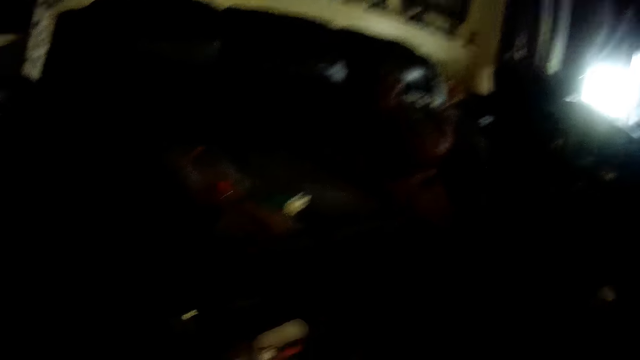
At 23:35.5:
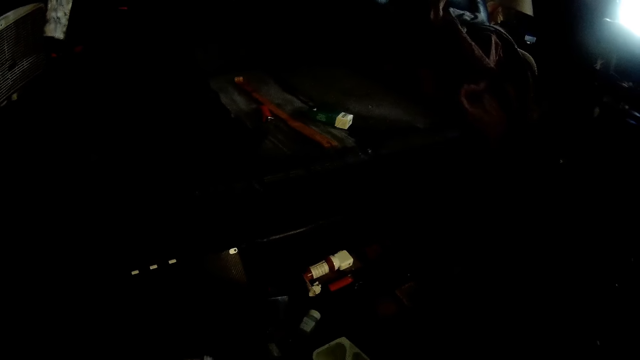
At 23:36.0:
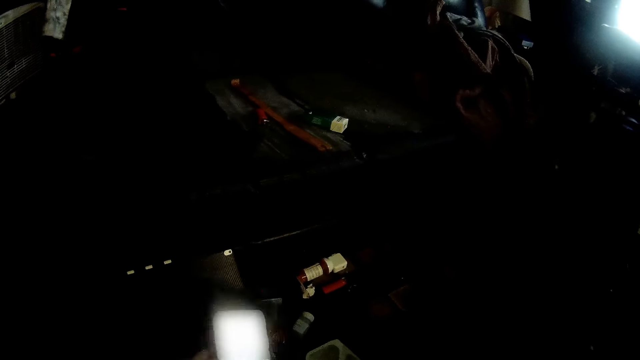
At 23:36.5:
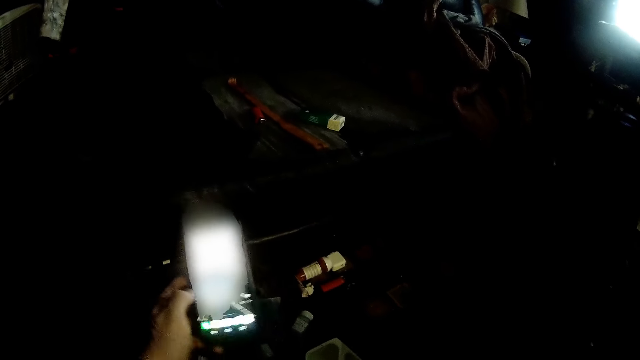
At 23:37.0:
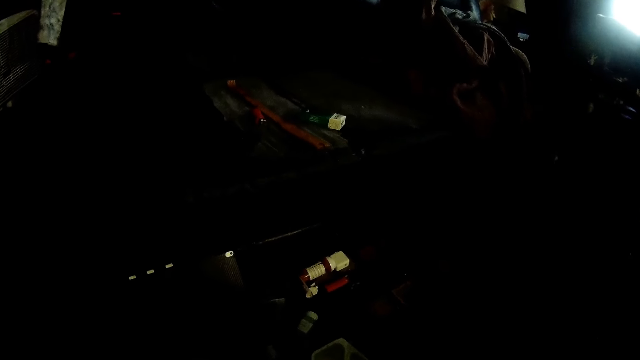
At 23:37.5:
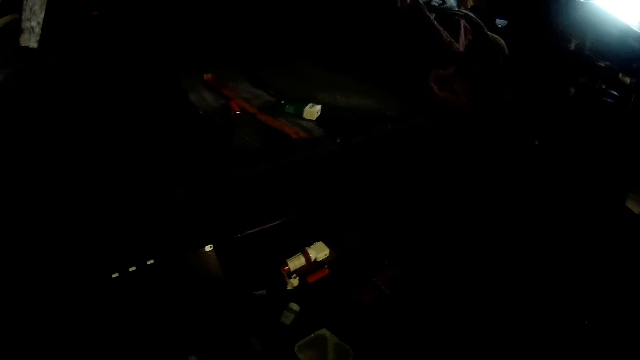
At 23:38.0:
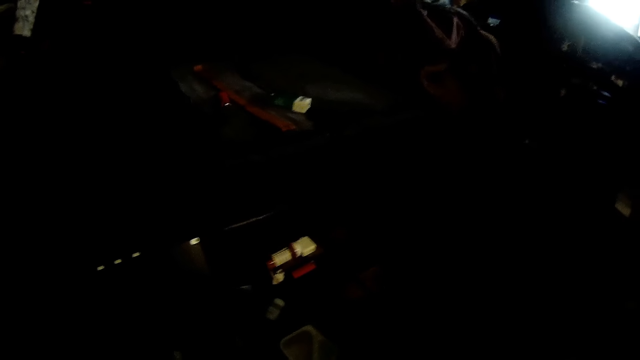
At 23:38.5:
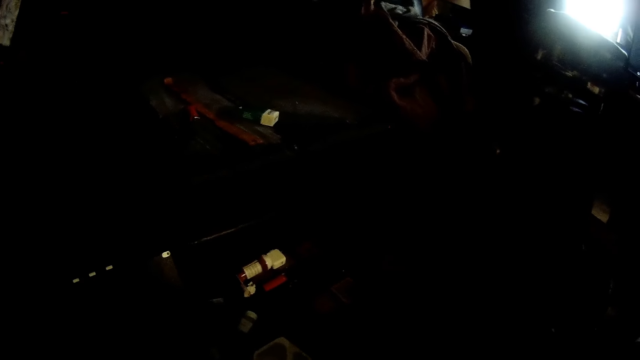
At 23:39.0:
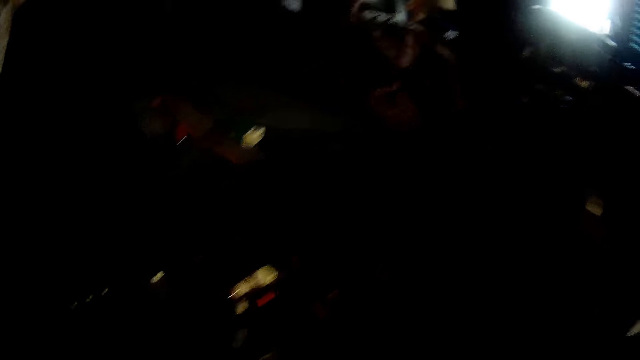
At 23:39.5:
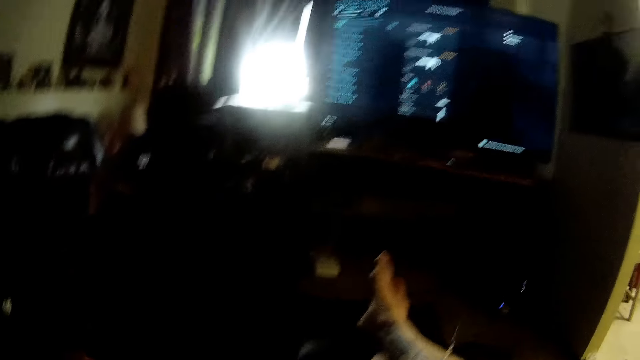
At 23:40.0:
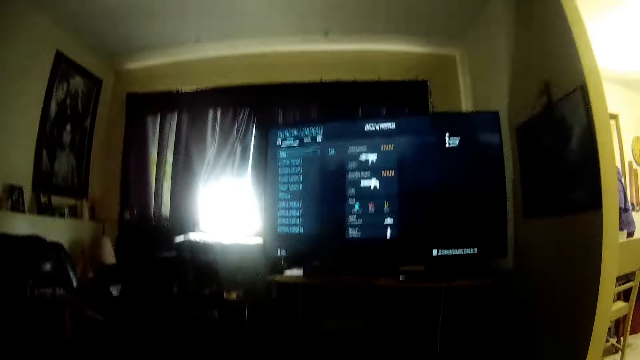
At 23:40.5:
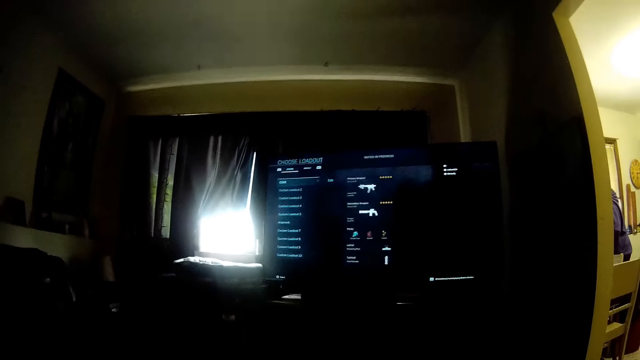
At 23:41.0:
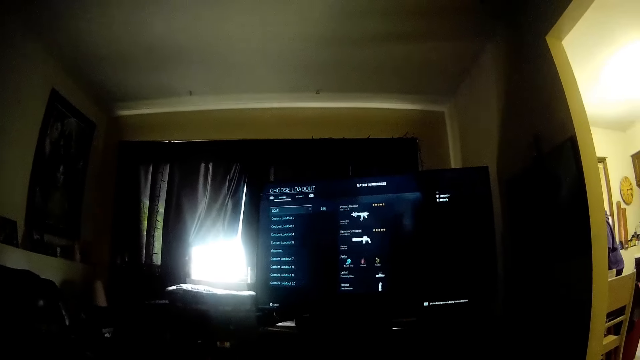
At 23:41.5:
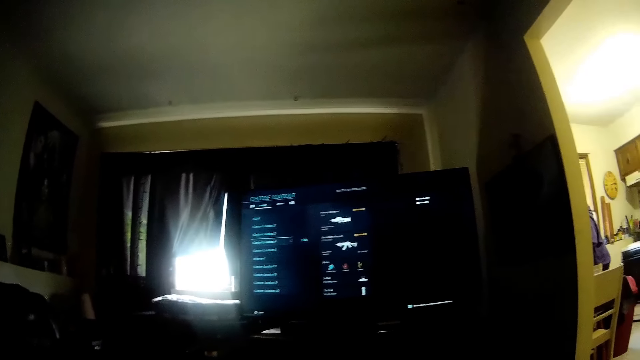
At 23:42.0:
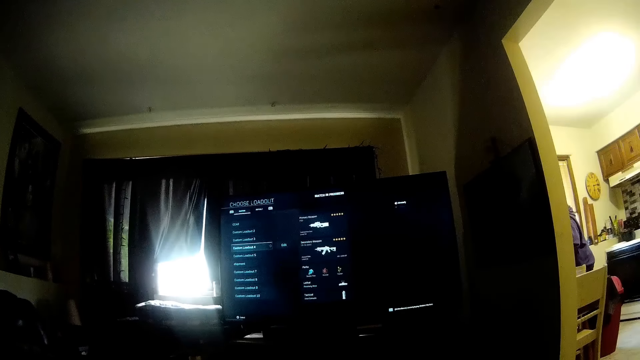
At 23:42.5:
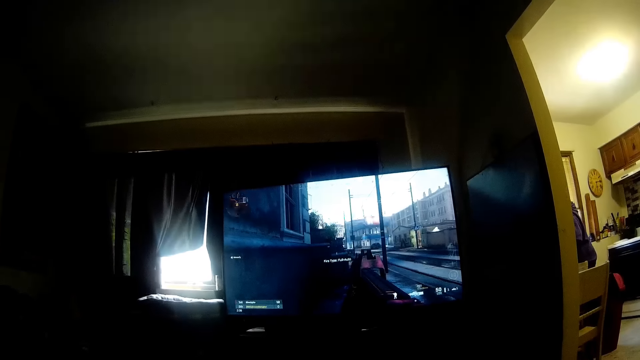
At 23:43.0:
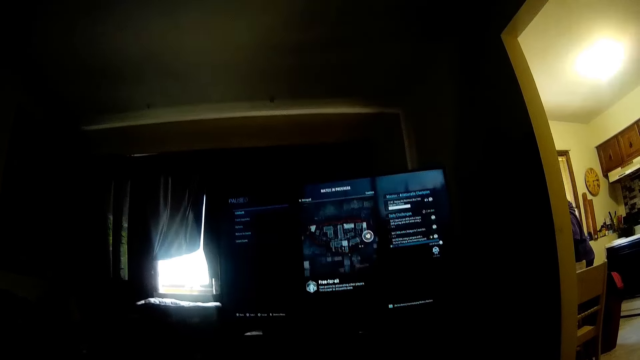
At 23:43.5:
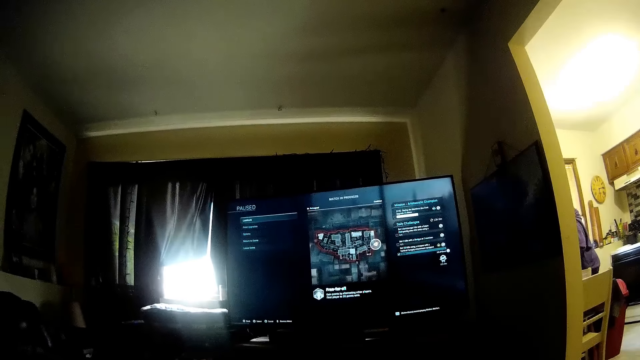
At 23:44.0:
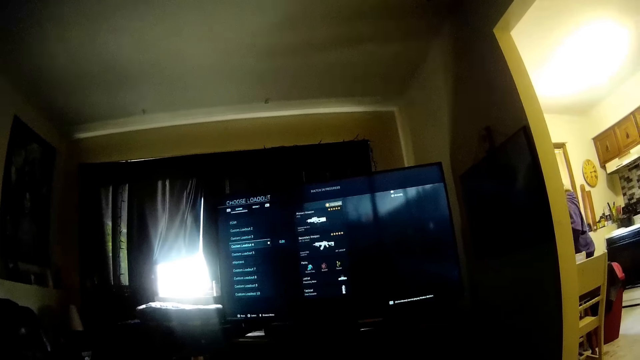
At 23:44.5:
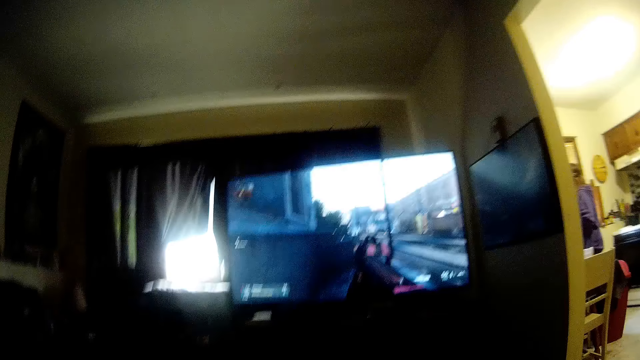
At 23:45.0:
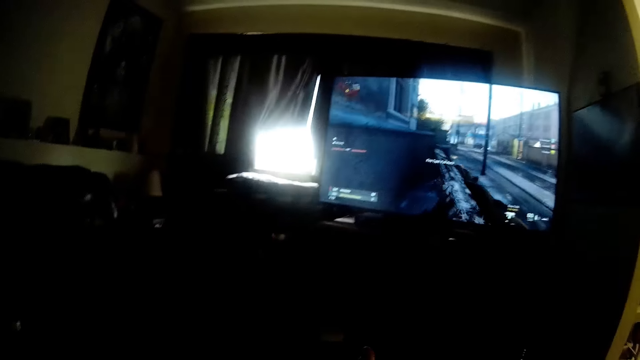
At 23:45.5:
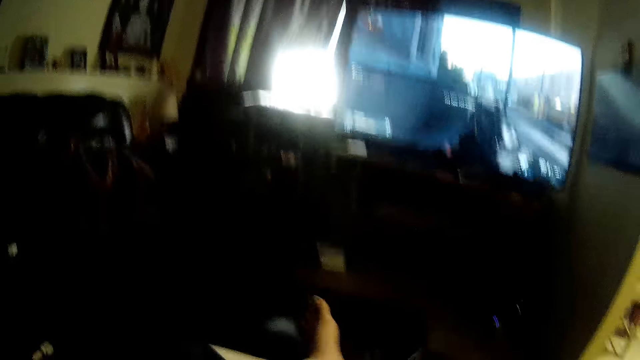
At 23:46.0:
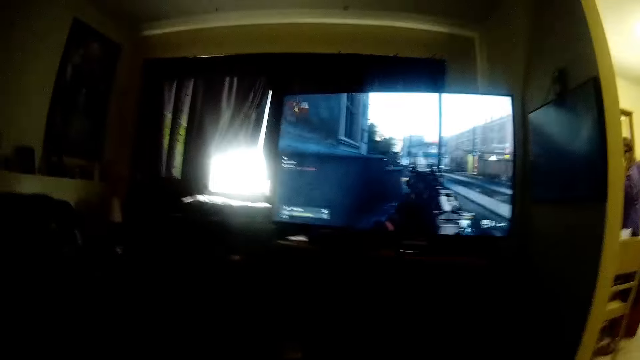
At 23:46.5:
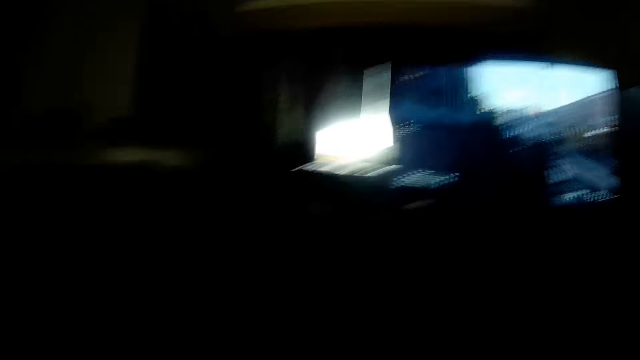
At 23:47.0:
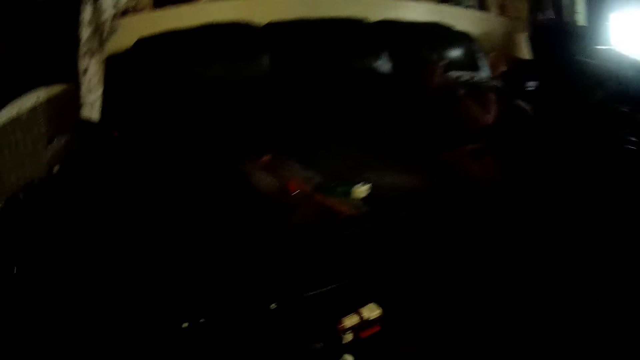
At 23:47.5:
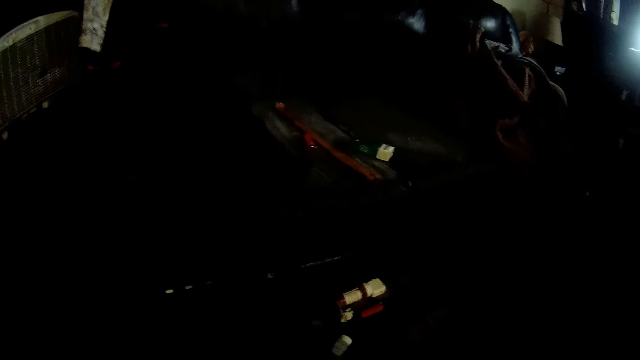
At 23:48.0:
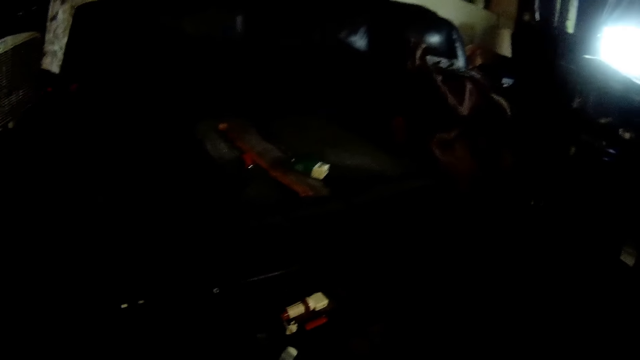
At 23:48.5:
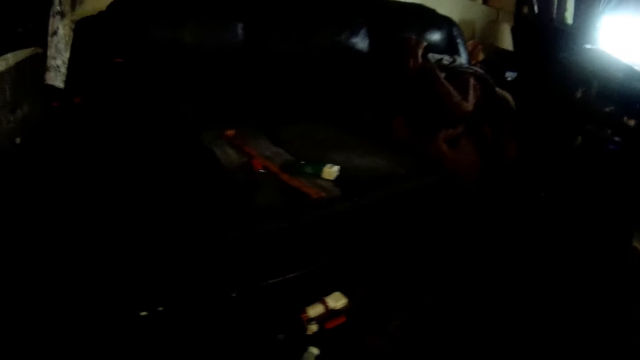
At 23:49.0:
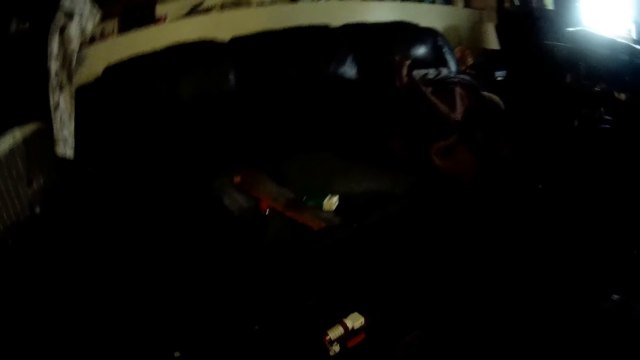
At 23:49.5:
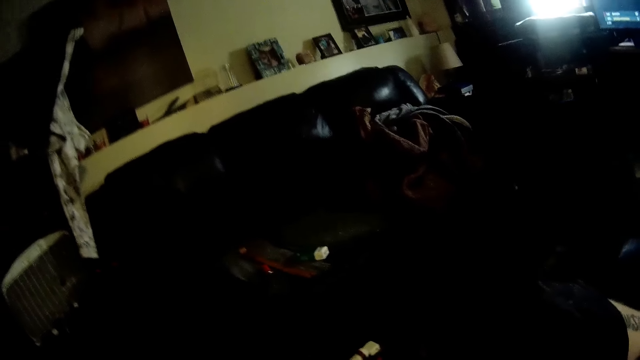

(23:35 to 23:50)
The camera wearer raises a phone with his left hand. He puts down the phone. A person stands in the kitchen. The camera wearer selects a weapon in the video game. He plays the video game on the screen. He checks on his phone.

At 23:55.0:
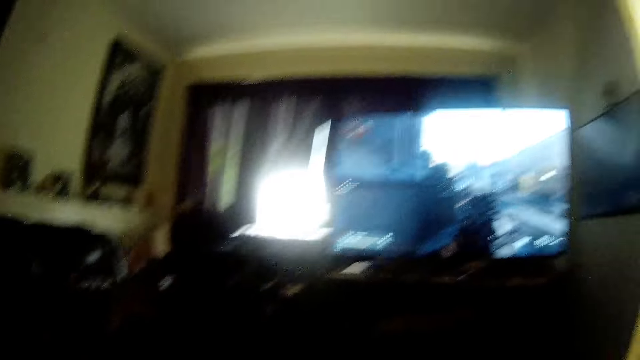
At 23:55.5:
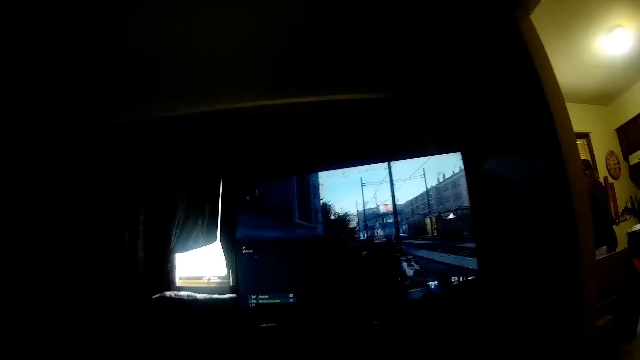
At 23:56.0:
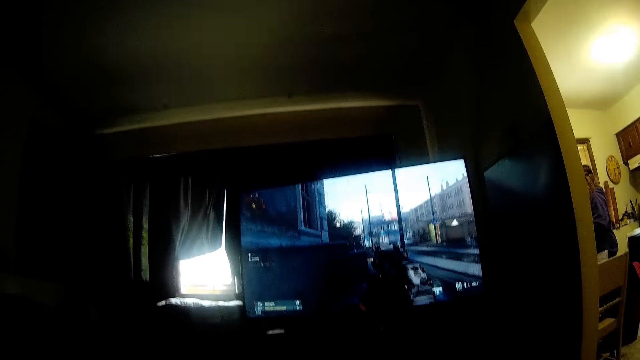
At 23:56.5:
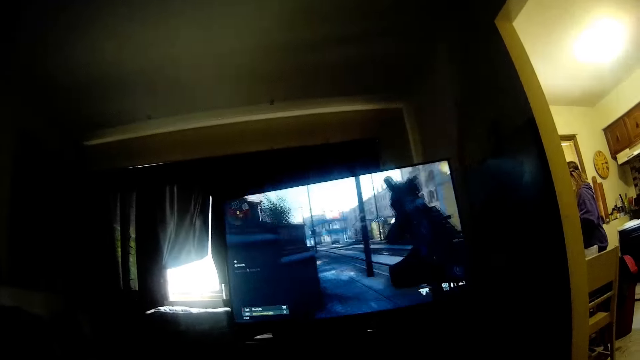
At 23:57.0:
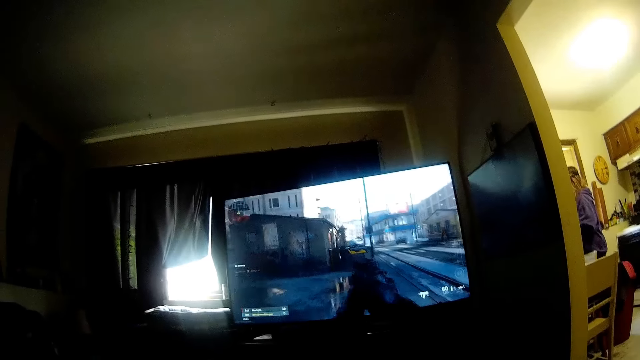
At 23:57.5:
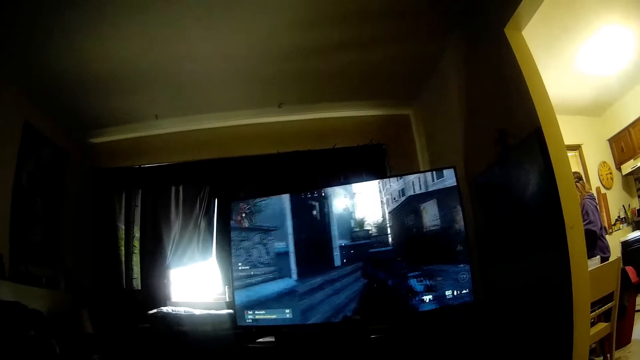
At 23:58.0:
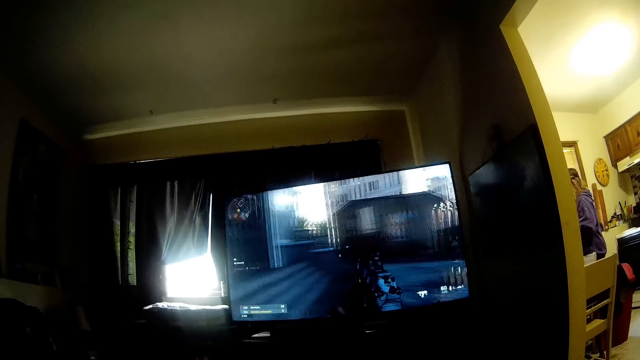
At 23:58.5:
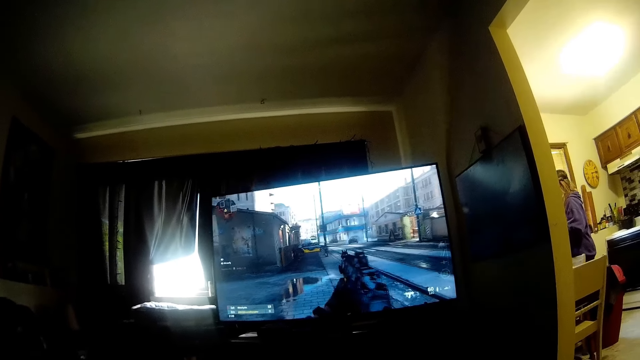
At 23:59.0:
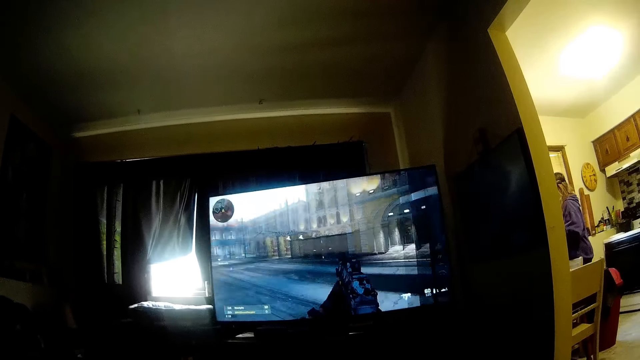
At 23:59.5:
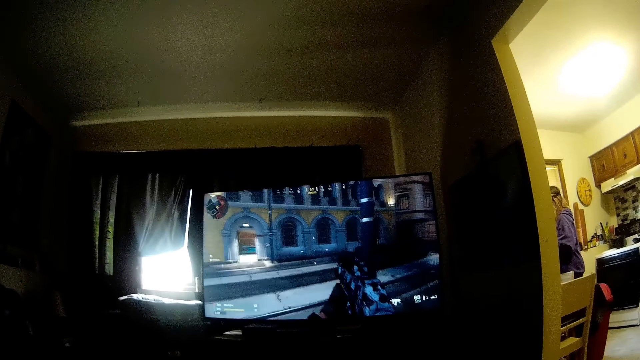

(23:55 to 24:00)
The camera wearer plays the video game.
